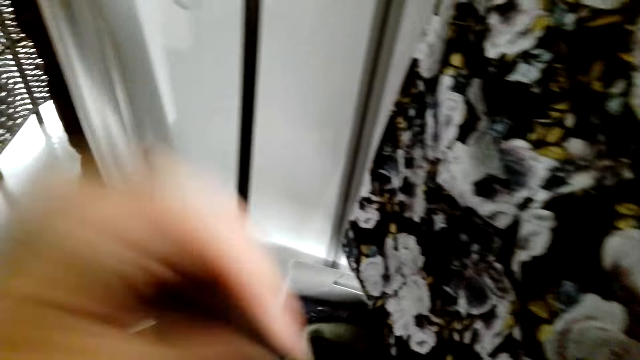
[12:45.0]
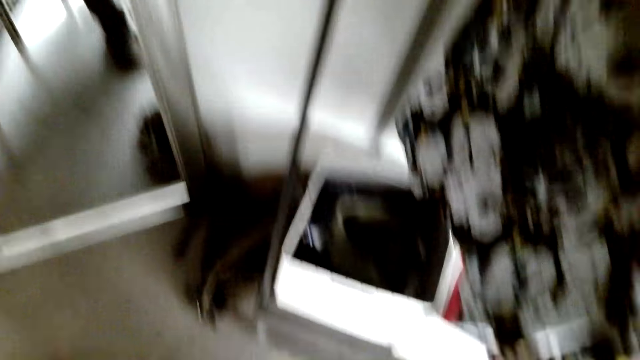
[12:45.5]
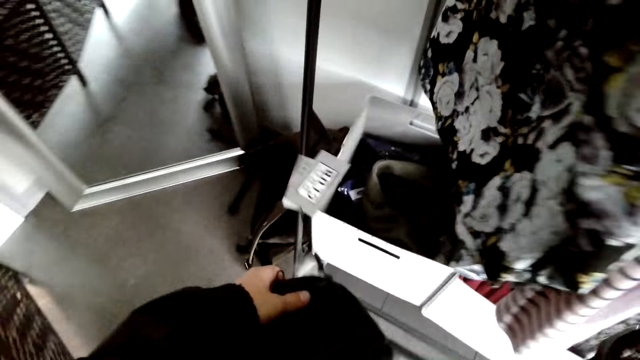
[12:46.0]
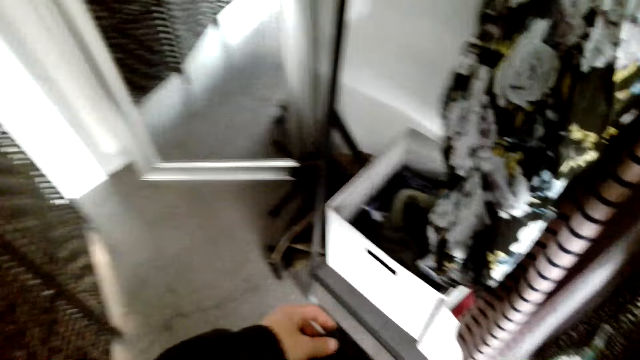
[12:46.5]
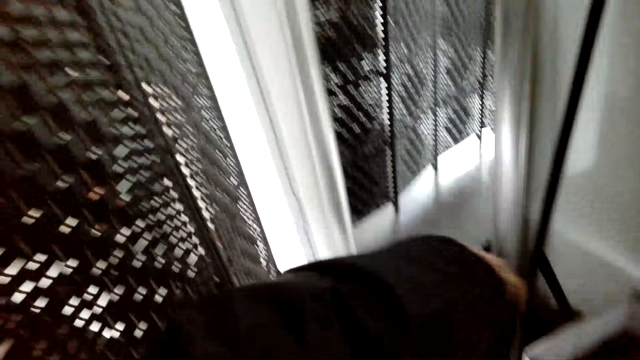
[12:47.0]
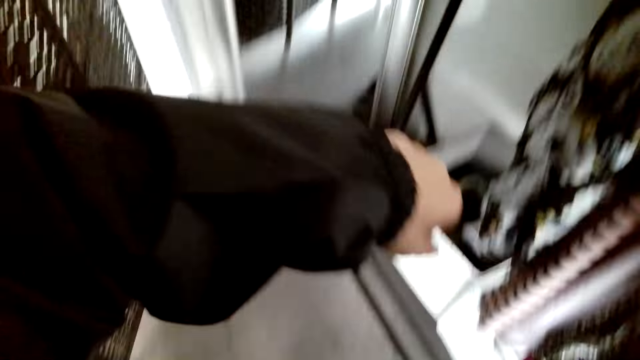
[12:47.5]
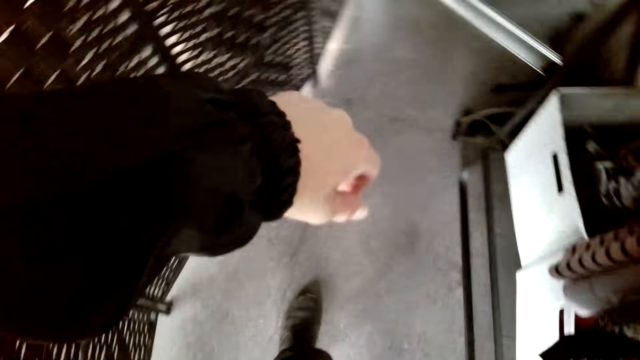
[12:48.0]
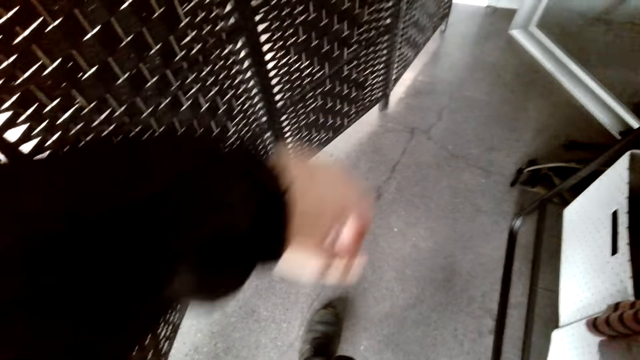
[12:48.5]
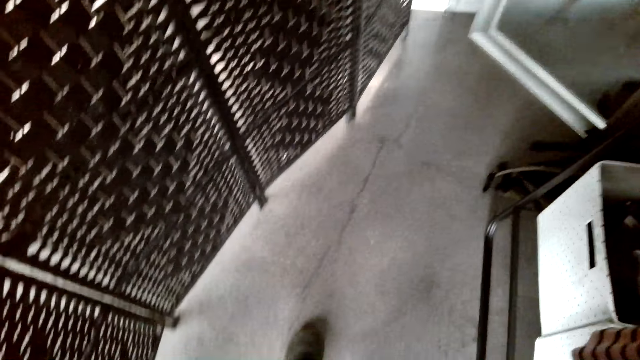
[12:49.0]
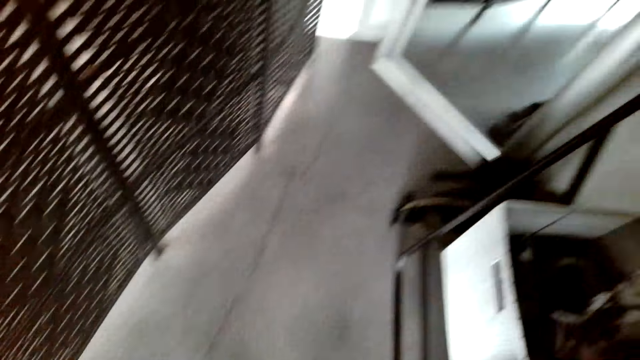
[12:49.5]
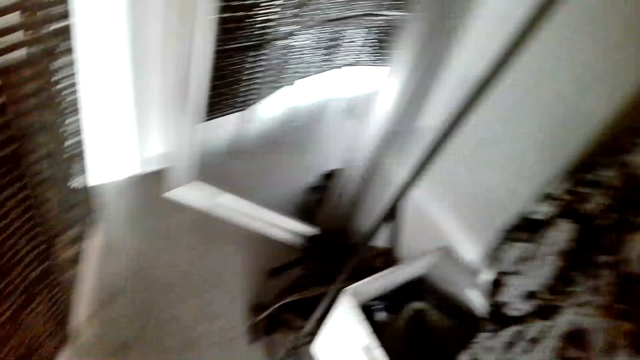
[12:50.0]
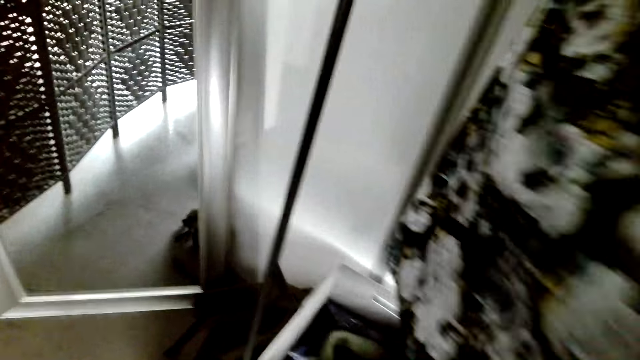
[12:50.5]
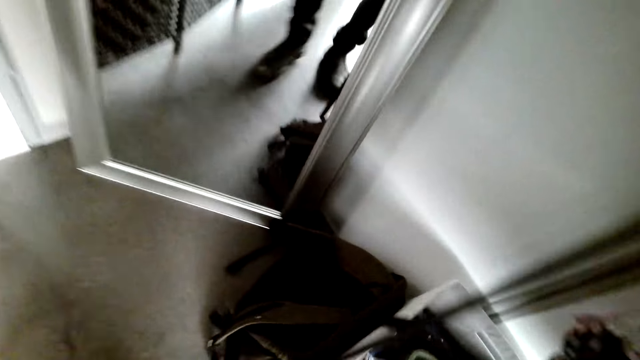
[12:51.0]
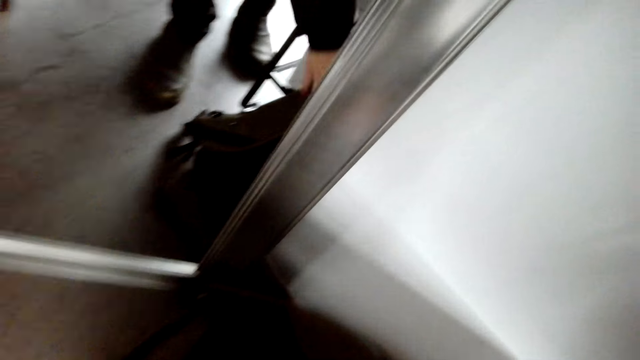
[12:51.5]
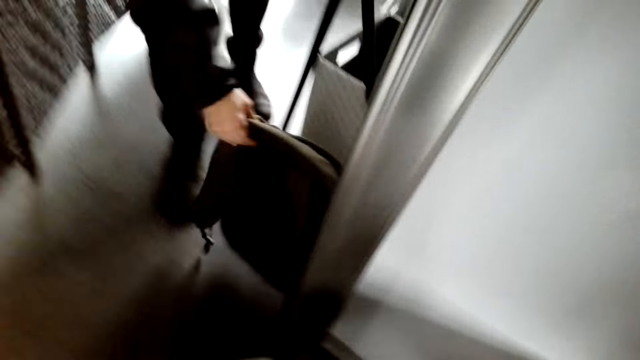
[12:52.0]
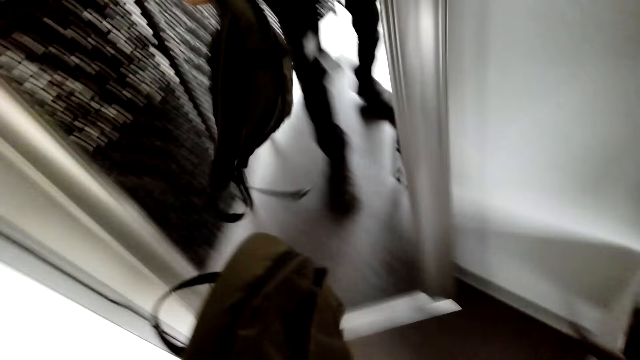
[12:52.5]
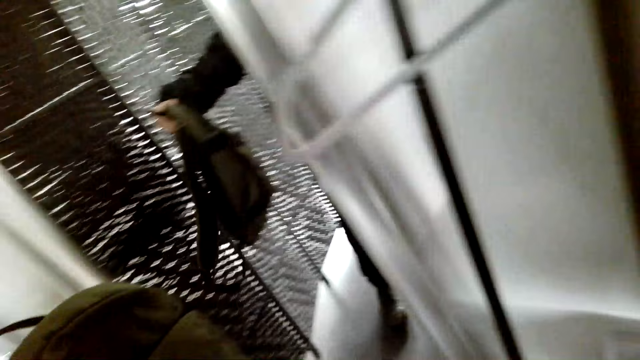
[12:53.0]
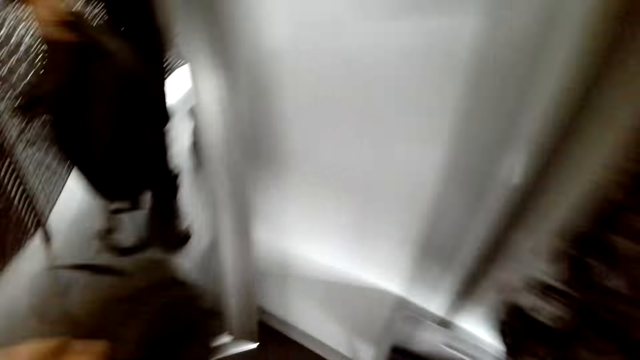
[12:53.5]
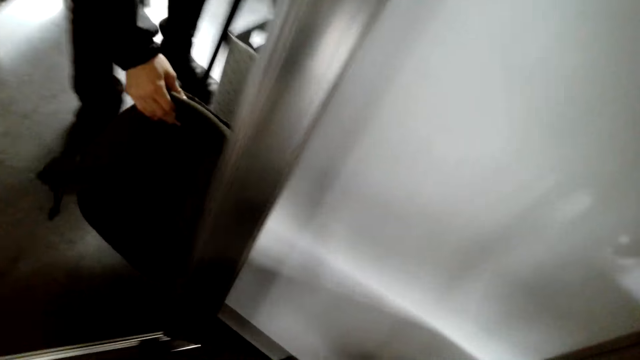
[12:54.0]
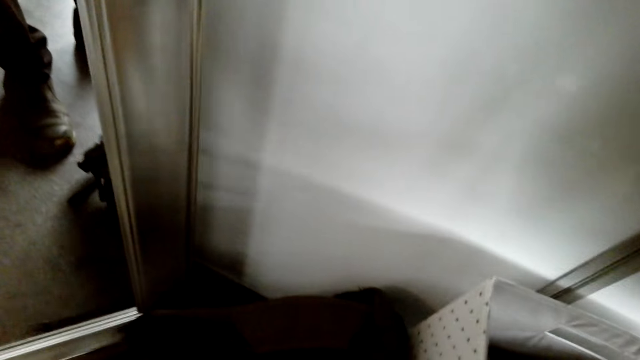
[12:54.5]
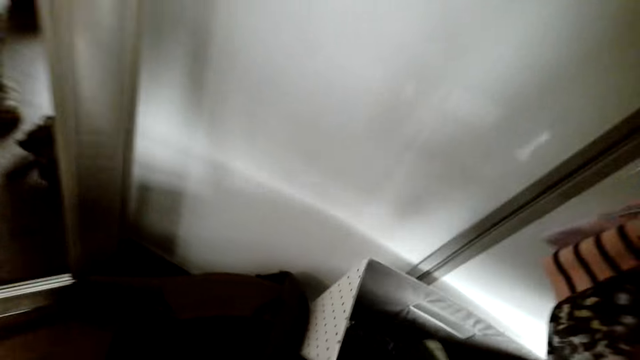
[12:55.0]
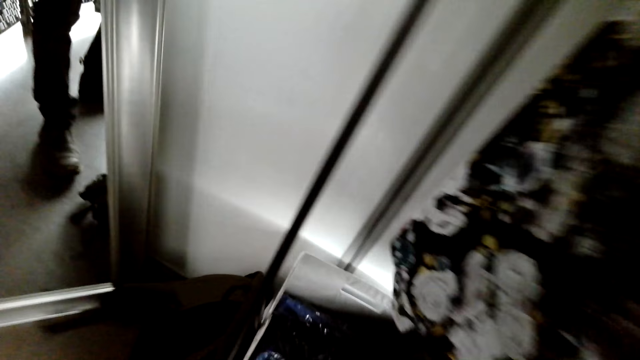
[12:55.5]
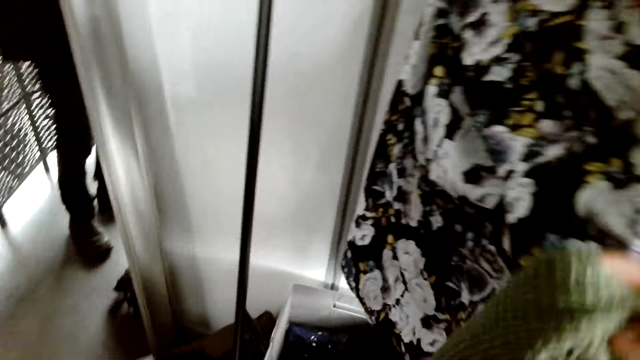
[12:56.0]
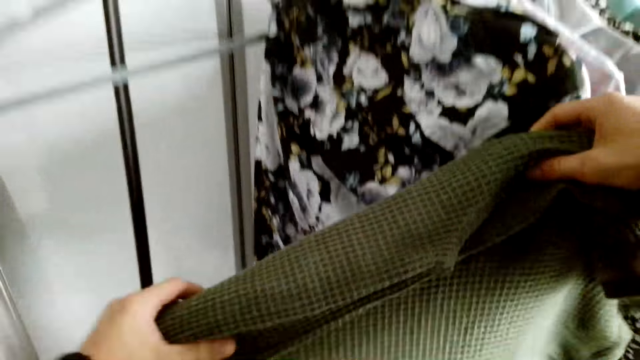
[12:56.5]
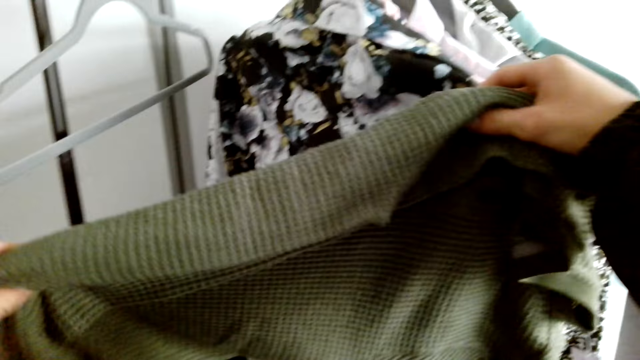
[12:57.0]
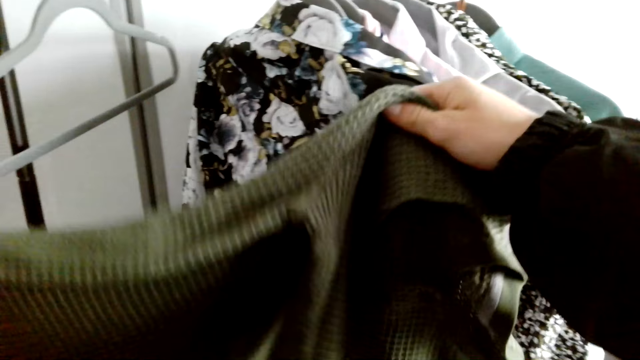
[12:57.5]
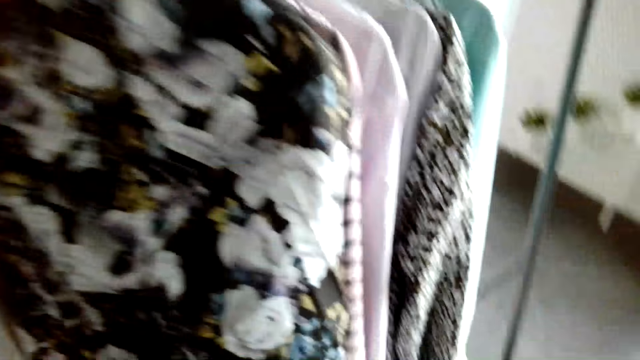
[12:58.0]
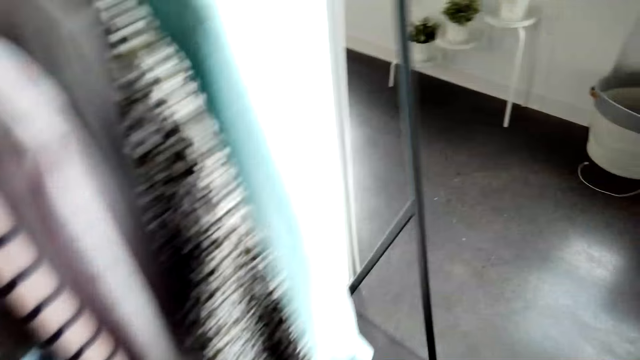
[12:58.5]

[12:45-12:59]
The camera wearer holds a cloth. They bend beside the mirror. They pick up a bag from the floor. They put the bag on the floor. They pick up a sweater. They hold the cloth.

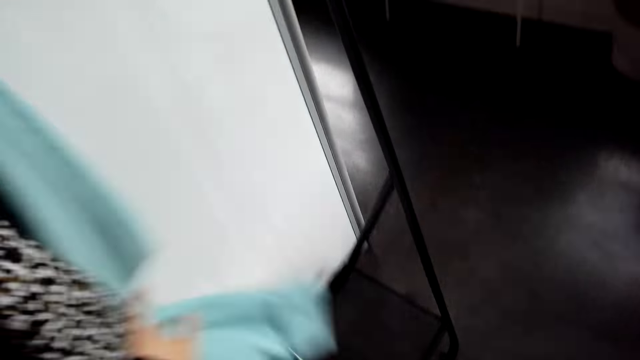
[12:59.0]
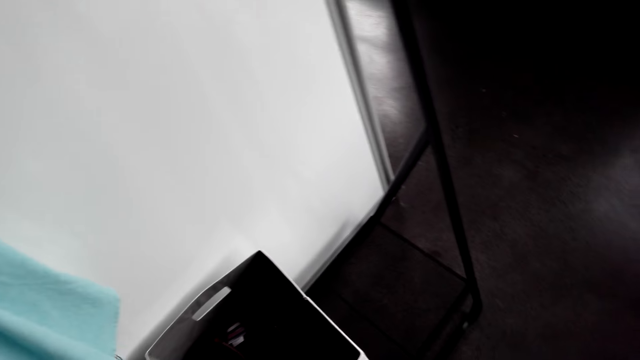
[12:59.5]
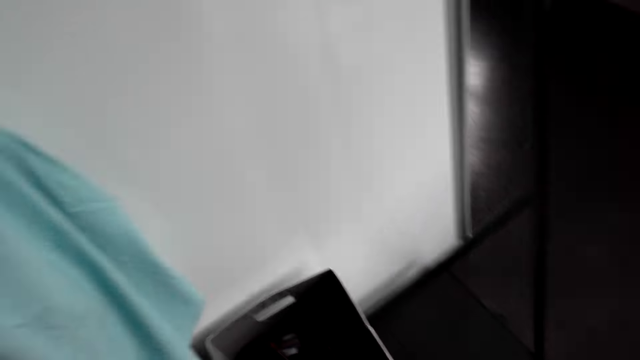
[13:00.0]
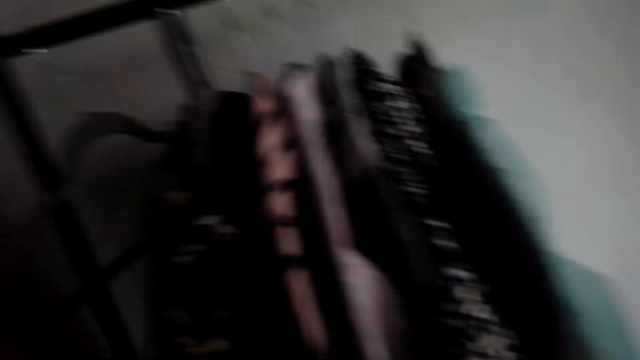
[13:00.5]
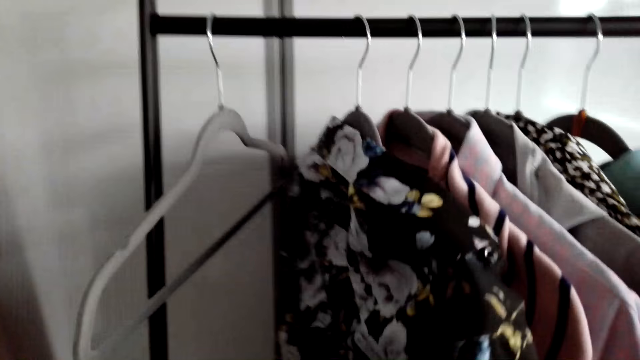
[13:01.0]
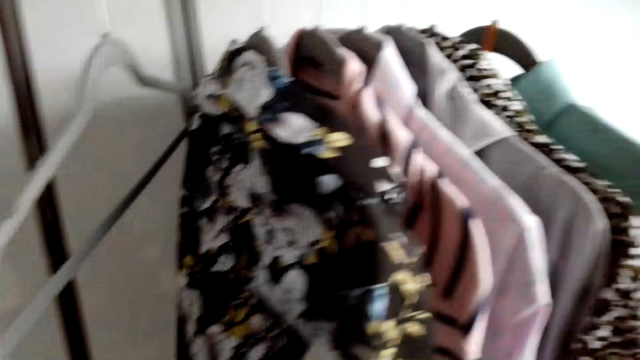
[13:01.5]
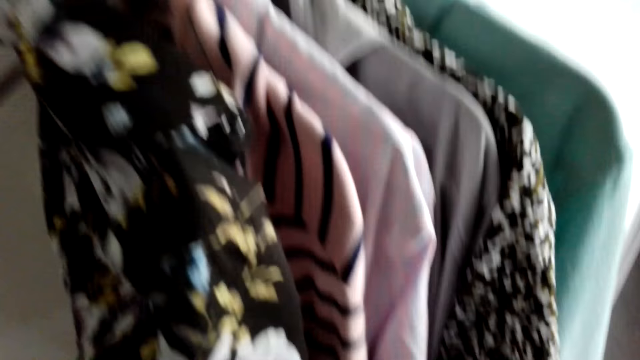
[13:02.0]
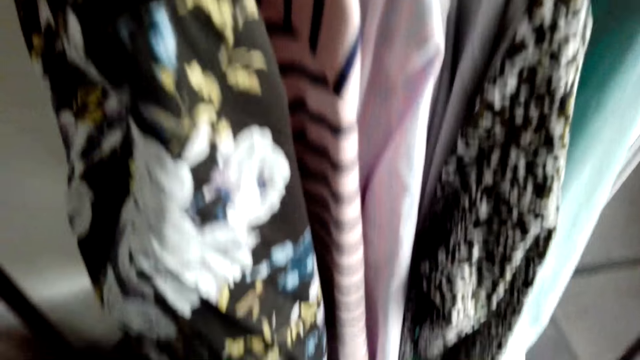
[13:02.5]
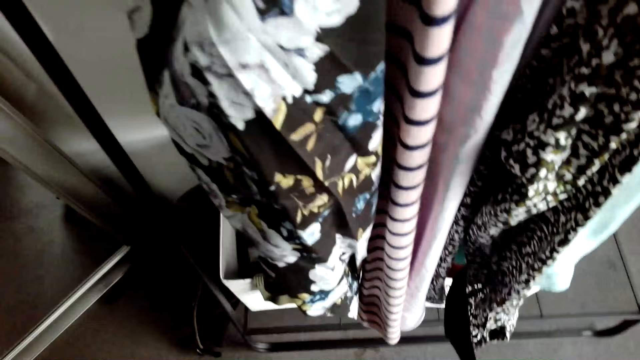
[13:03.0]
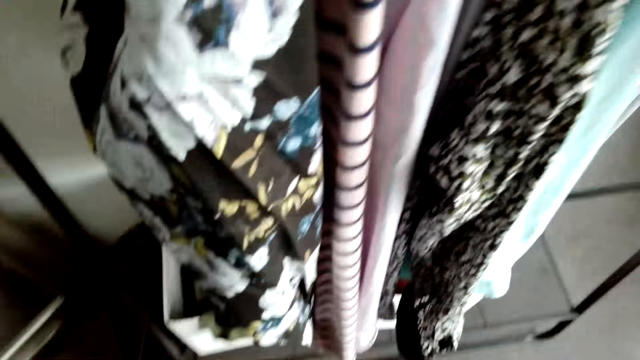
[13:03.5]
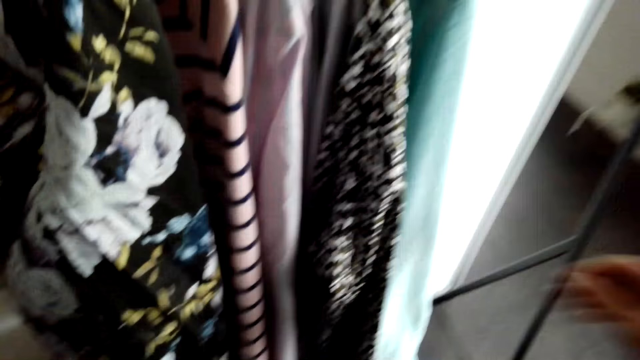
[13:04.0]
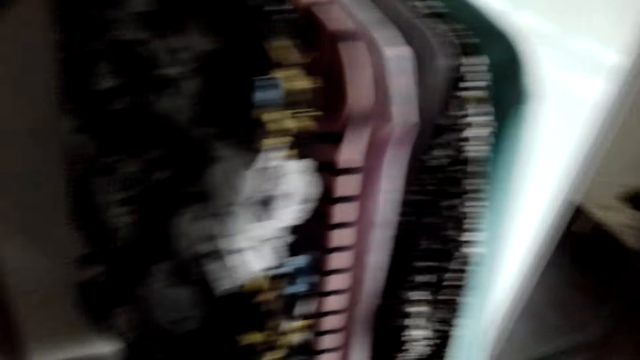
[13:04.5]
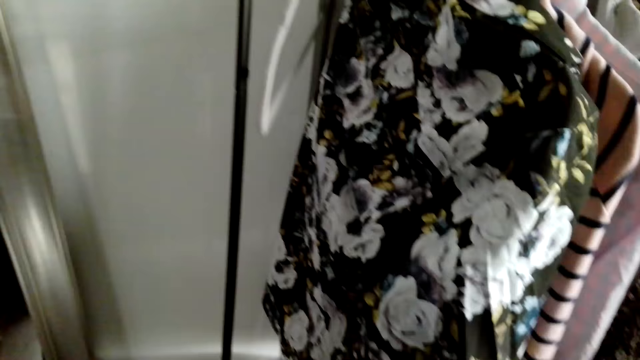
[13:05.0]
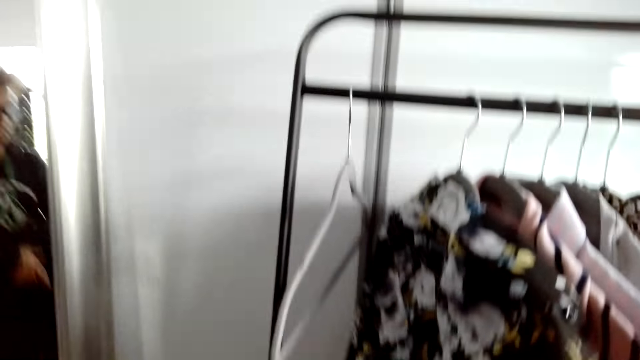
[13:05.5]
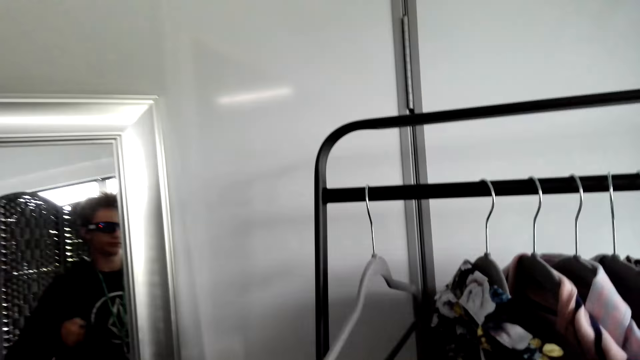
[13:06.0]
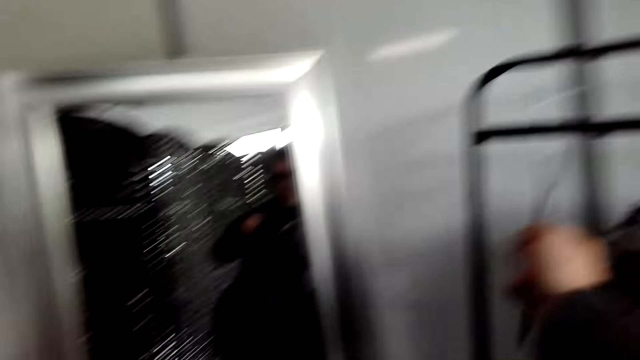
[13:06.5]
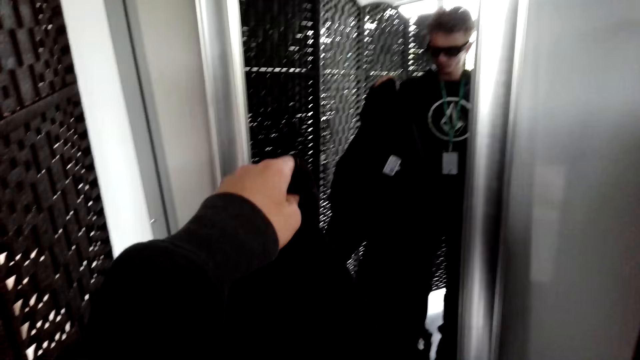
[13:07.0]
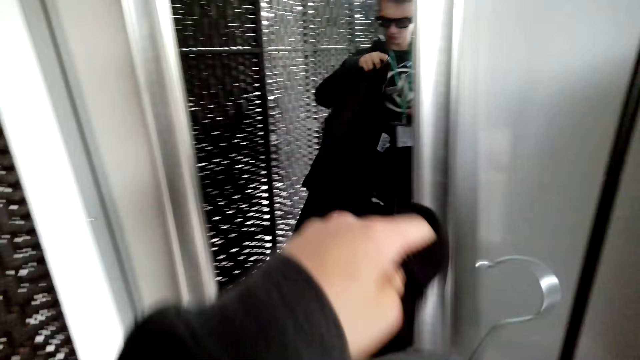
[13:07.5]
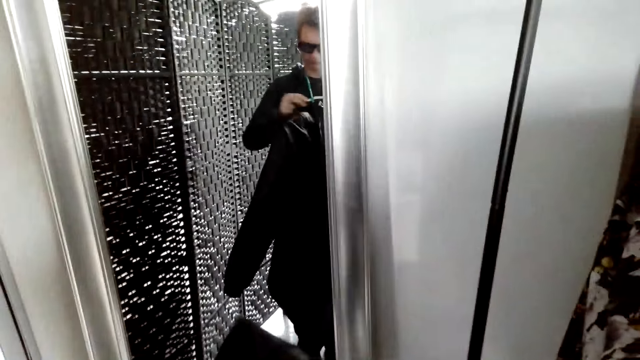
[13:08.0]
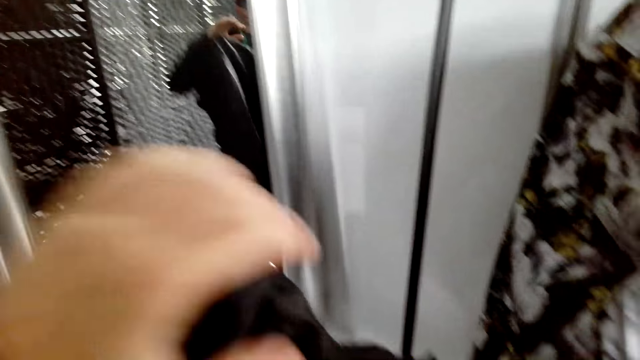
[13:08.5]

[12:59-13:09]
The camera wearer moves clothes on the stand. They look at the clothes on the stand. They pick up a hanger from the stand. They pick up a jacket. They hang a cloth on the hanger.
